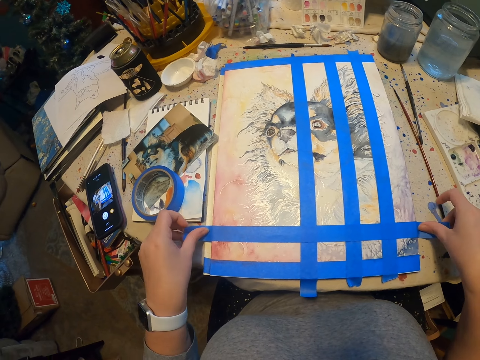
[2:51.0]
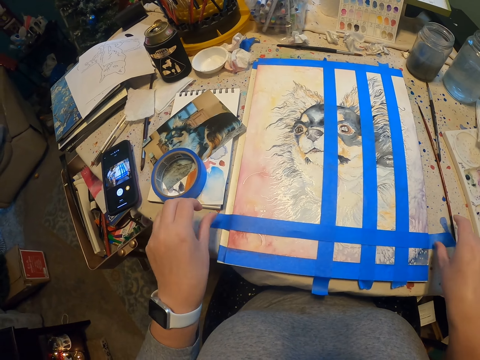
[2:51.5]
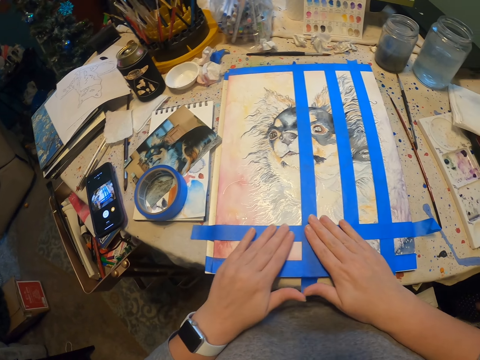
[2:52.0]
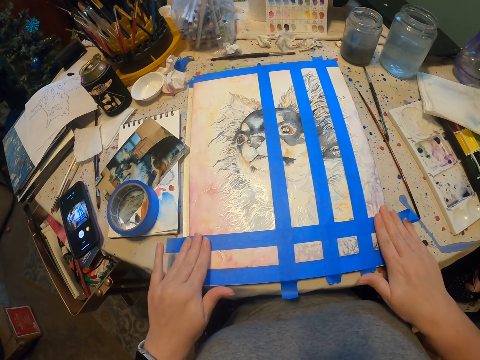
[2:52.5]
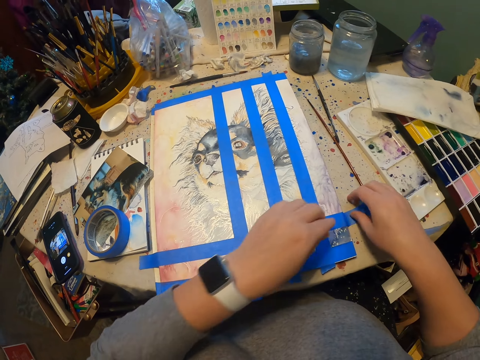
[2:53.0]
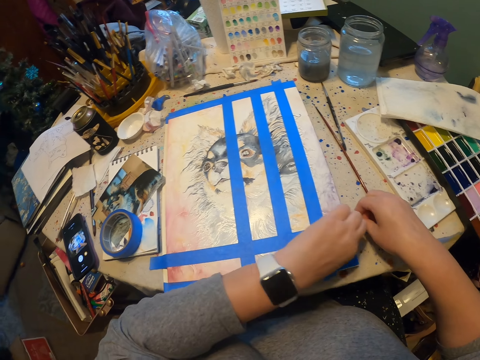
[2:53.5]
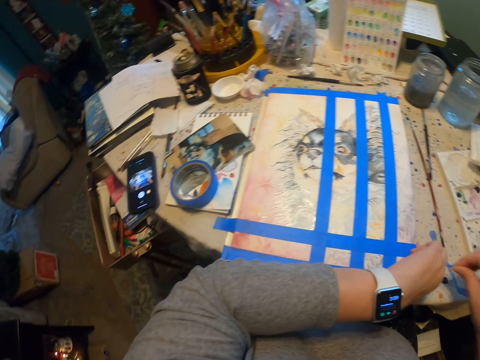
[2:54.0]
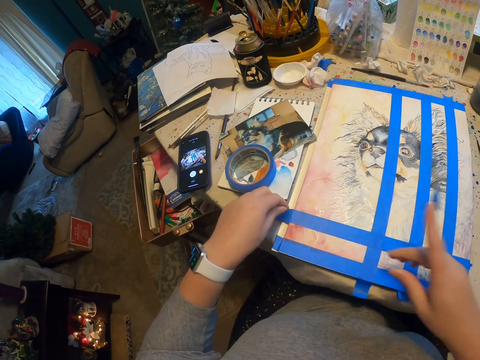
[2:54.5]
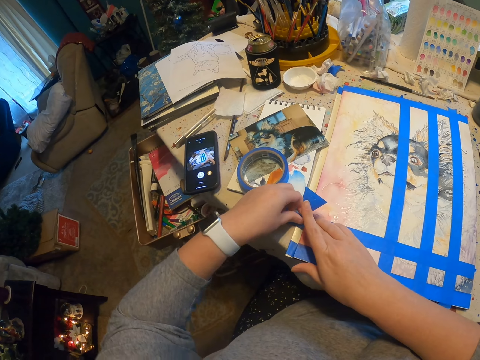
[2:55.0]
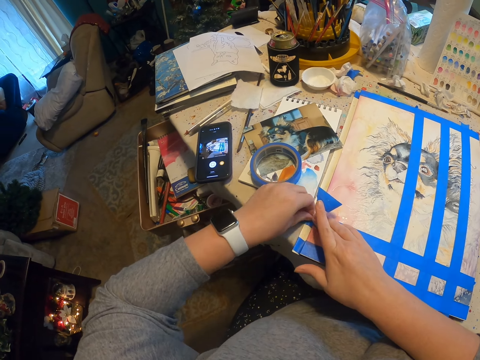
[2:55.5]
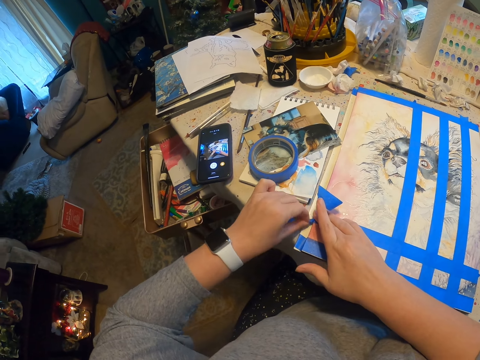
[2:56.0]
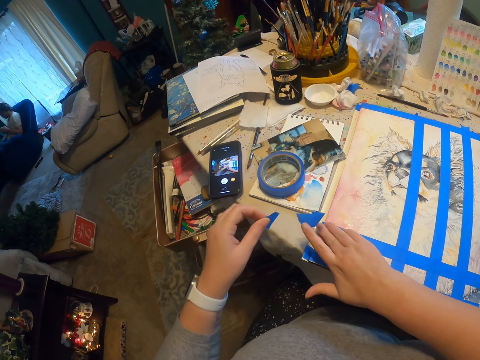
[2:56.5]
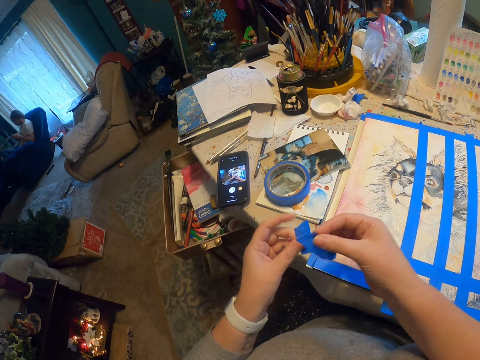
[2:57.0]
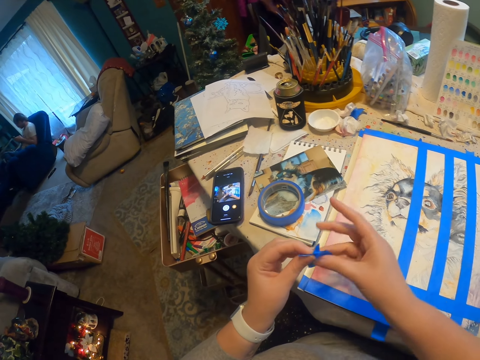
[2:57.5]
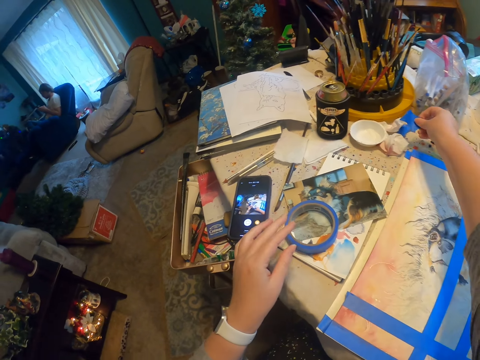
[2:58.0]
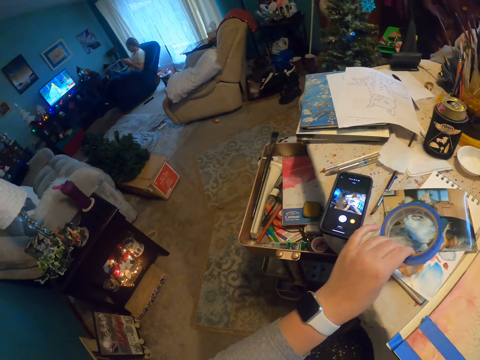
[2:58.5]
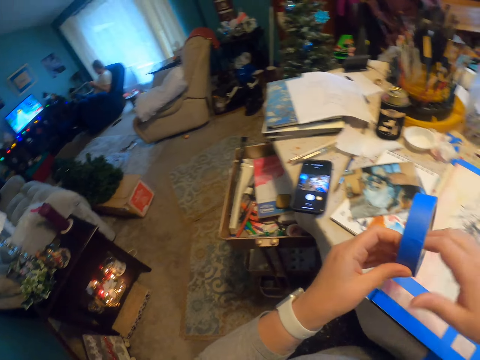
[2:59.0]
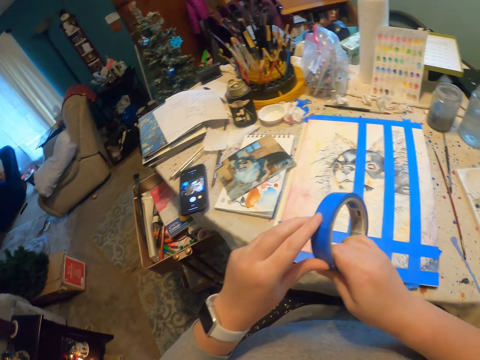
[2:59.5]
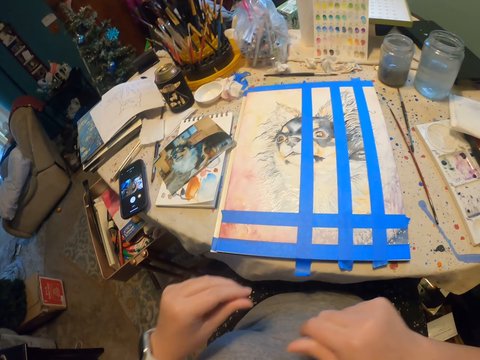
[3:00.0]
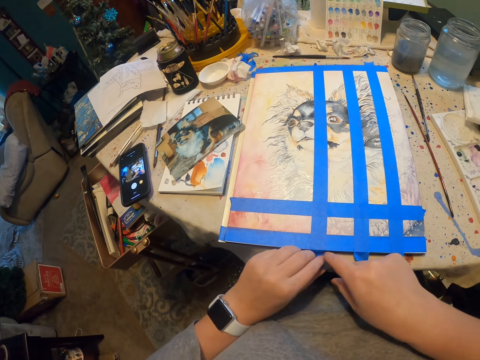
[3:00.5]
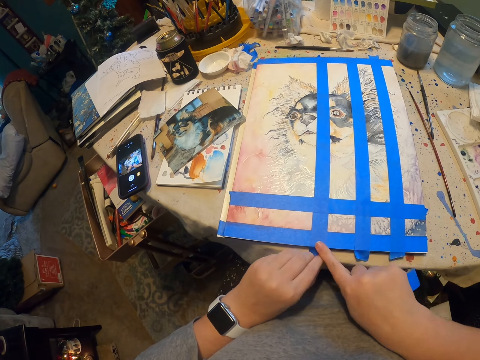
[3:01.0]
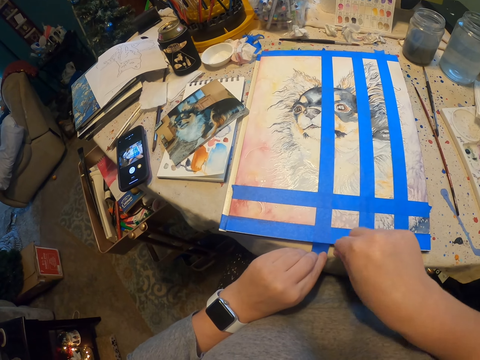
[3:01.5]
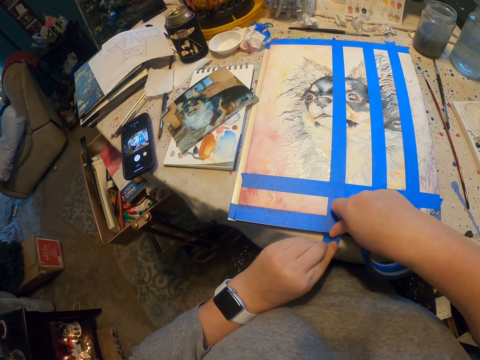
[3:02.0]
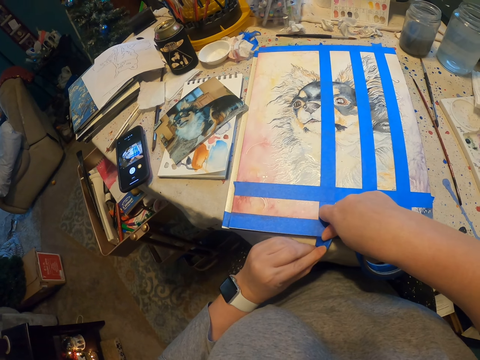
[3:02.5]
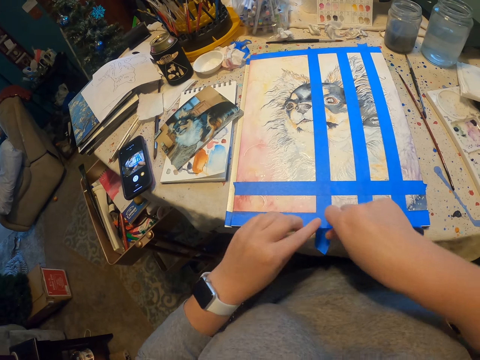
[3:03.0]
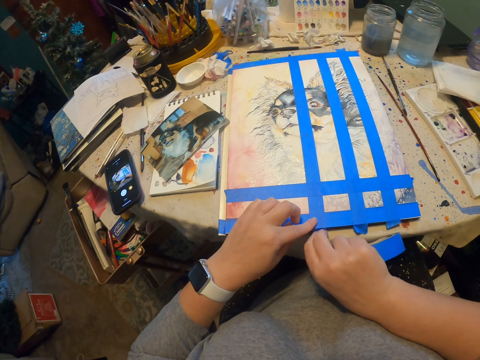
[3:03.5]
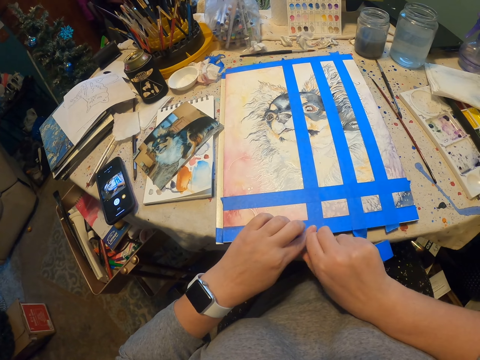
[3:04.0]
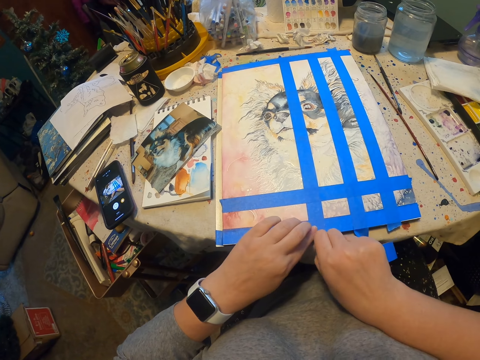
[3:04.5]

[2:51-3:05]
The camera wearer puts sellotape on drawing paper. They straighten the tape on the paint with both hands. They slide their hands on the sellotape. They cut the tape on the drawing paper with both hands. They sway the left hand. They cut the tape on the drawing paper with the left hand. They fold the tapes in both hands. They put the sellotape away. They pick up the tape with the left hand. They hold the tape with both hands. They straighten the tape on the paint with both hands.

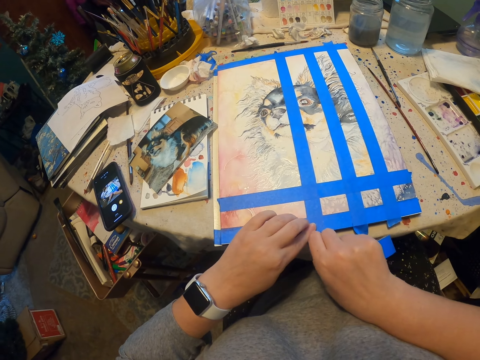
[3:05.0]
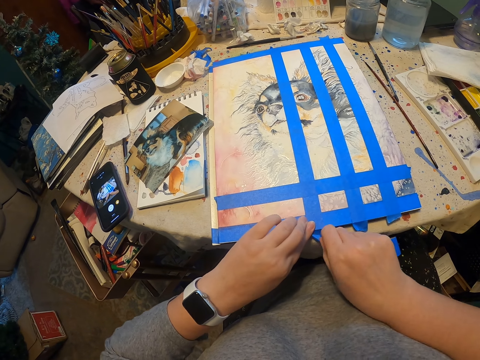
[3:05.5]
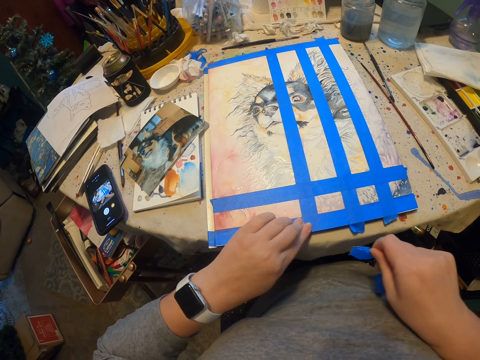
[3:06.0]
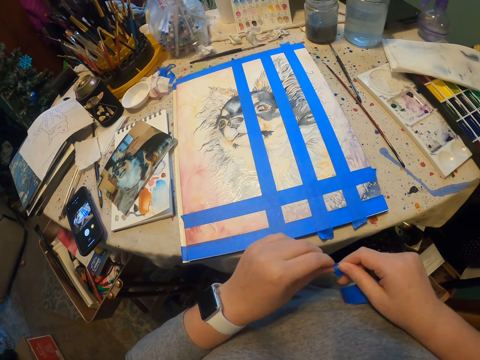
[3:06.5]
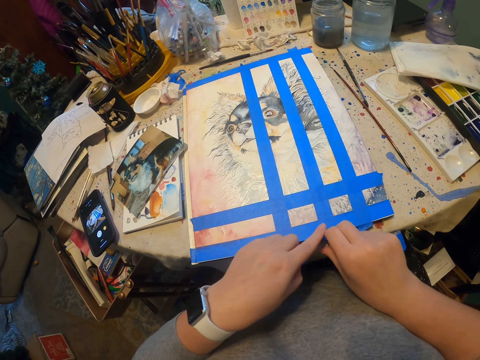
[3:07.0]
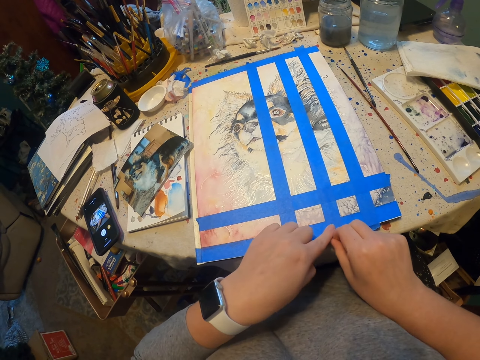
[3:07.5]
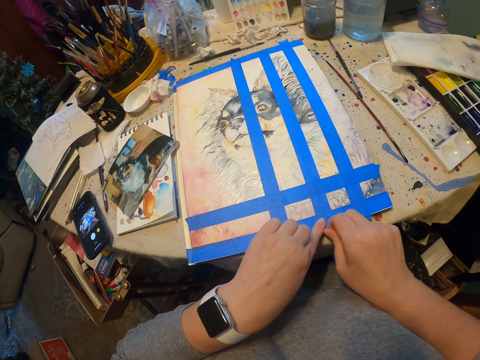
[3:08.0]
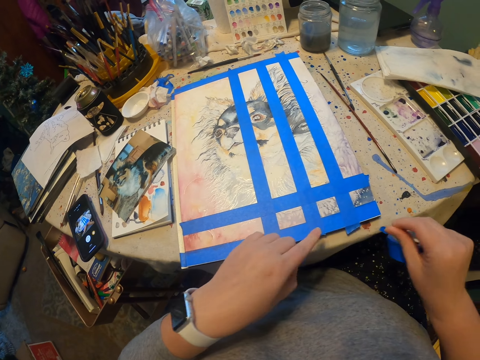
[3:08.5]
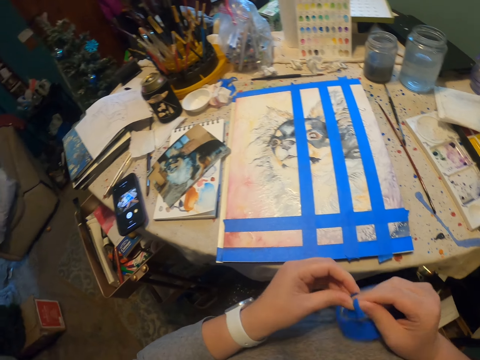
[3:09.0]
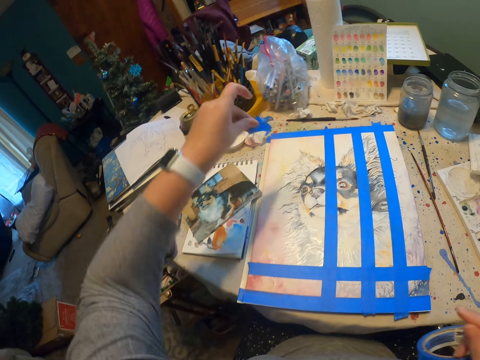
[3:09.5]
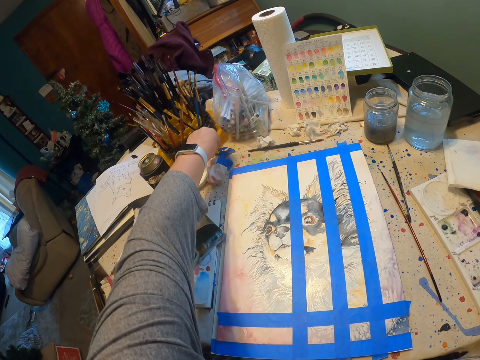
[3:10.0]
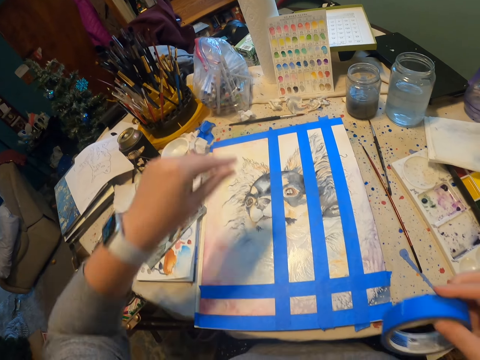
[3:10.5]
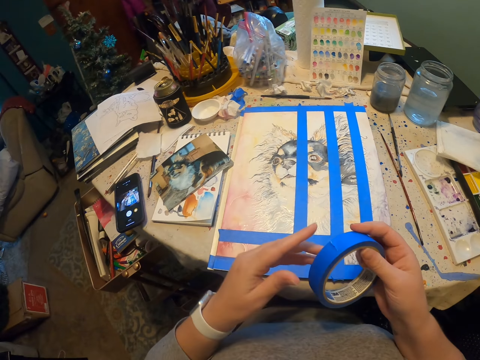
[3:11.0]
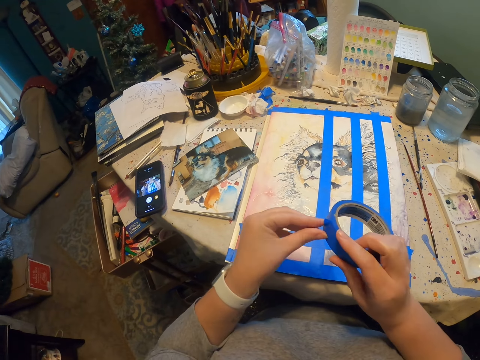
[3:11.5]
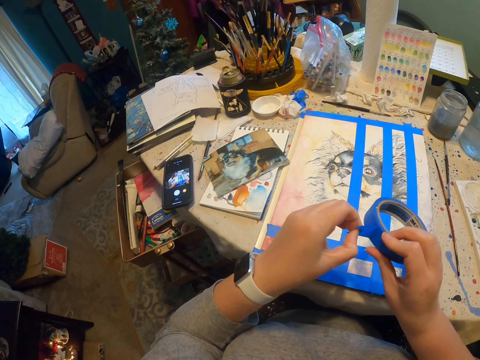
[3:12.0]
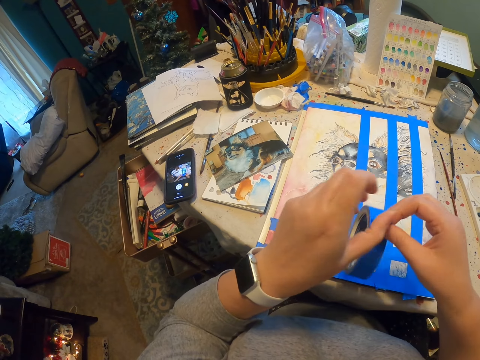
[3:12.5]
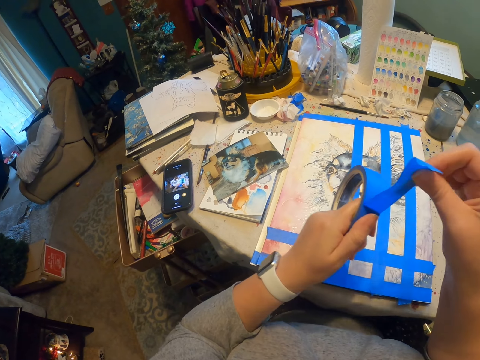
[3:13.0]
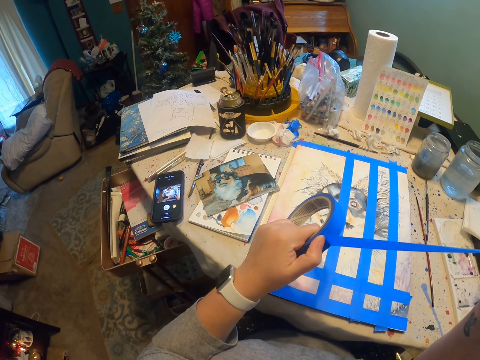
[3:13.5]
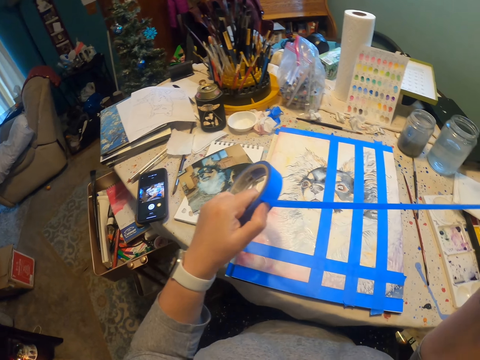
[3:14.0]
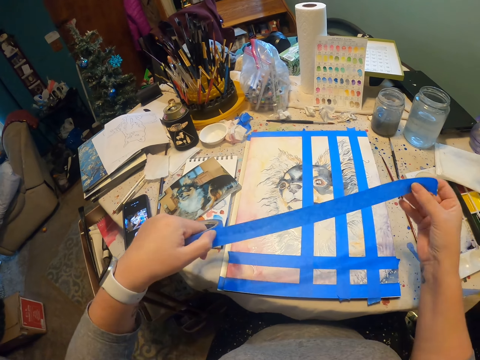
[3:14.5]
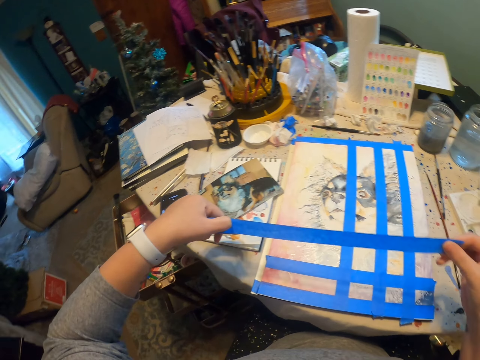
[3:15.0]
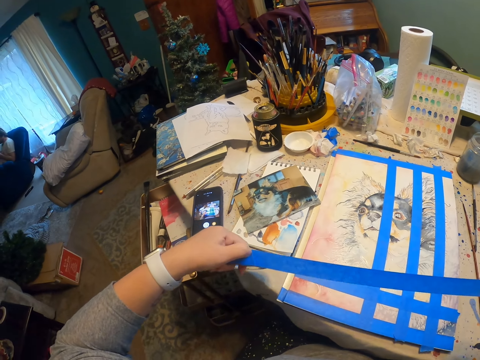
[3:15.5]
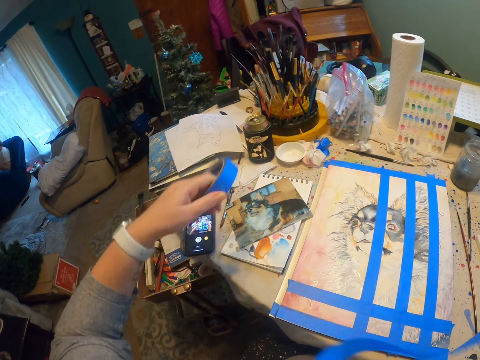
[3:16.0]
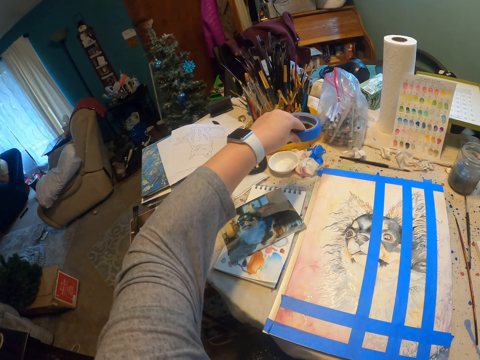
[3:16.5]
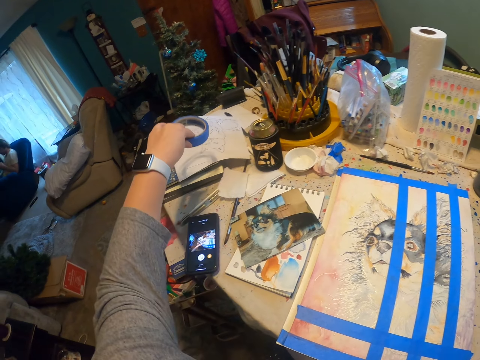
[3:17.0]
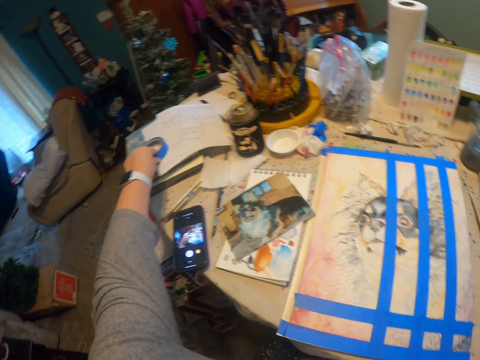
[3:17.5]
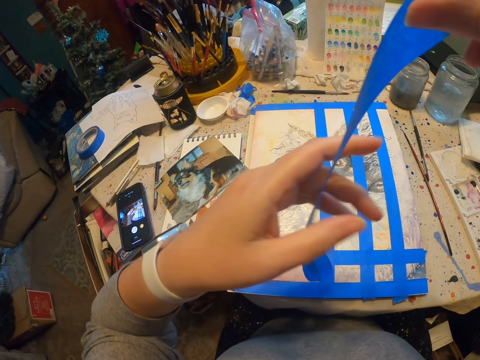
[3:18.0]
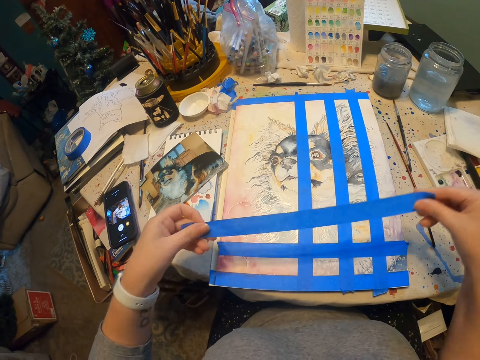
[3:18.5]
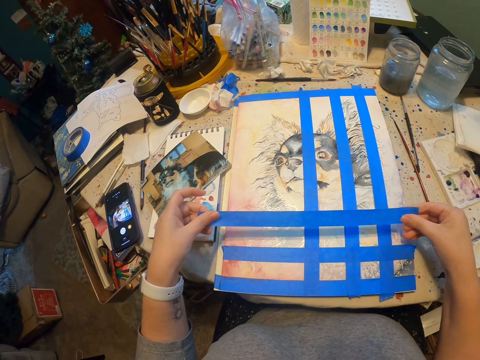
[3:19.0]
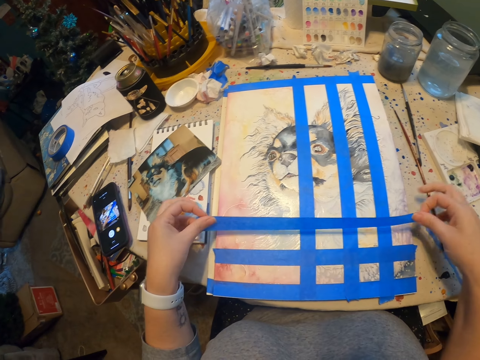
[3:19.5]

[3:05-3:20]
The camera wearer cuts the tape on the drawing paper with the right hand. They stretch the left hand. They drop the tape fold in the left hand on the table. They unroll the tape with both hands. They pull the tape with the right hand. They cut the tape. They drop the tape on the table with the left hand. They hold the tape with both hands.
